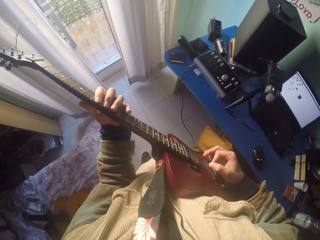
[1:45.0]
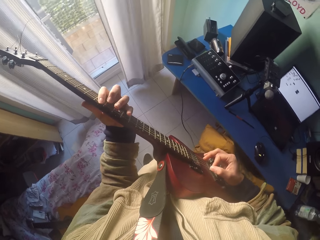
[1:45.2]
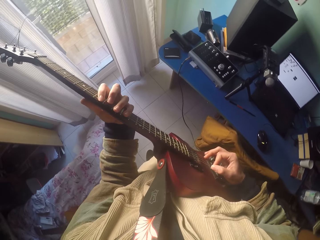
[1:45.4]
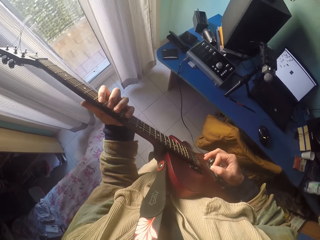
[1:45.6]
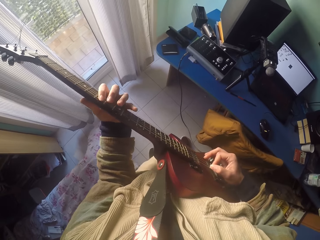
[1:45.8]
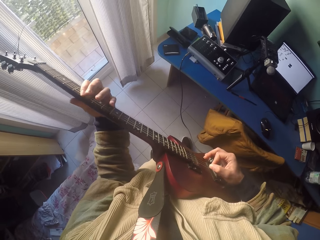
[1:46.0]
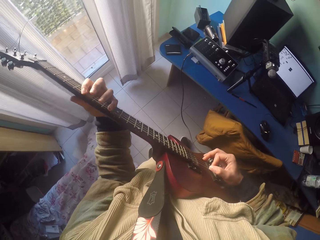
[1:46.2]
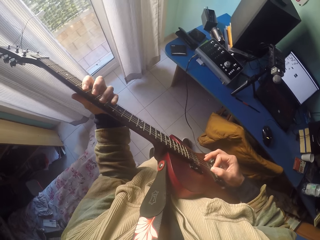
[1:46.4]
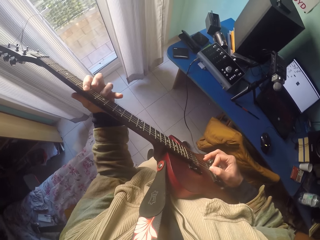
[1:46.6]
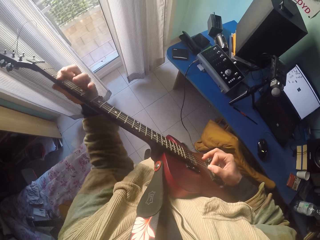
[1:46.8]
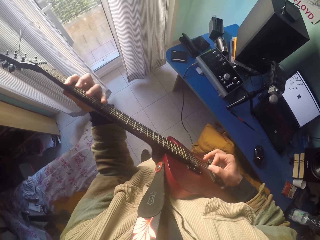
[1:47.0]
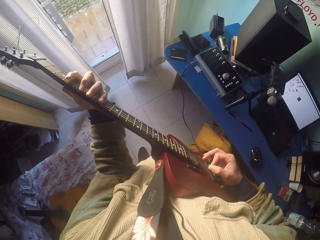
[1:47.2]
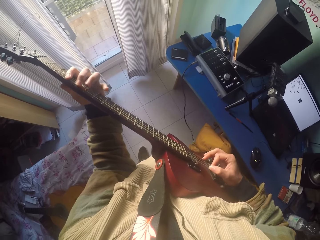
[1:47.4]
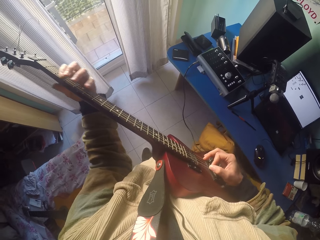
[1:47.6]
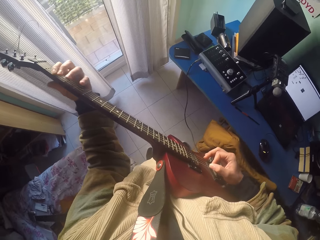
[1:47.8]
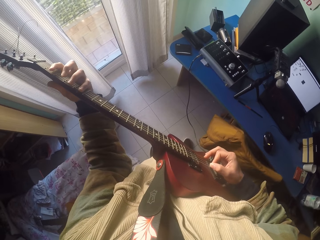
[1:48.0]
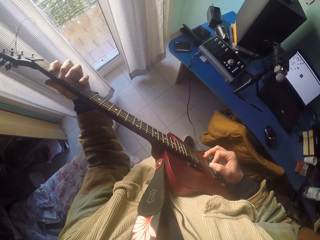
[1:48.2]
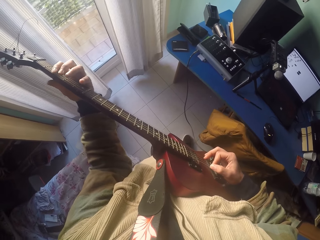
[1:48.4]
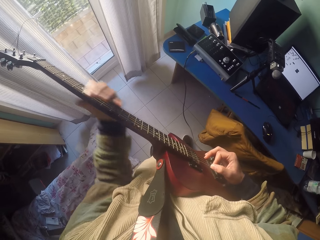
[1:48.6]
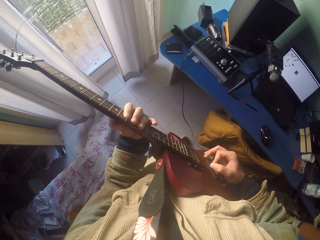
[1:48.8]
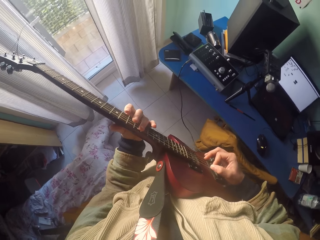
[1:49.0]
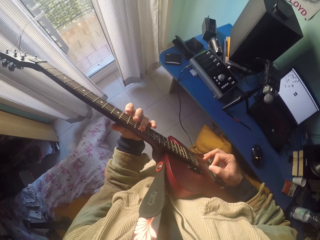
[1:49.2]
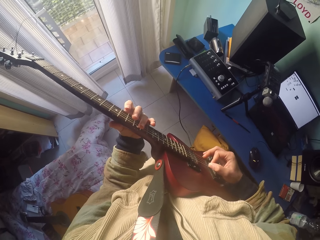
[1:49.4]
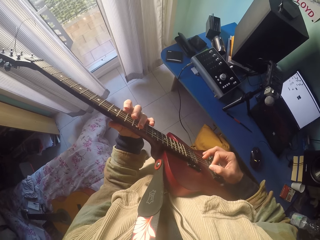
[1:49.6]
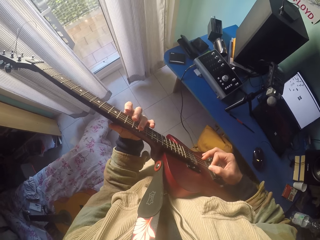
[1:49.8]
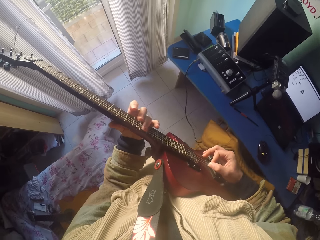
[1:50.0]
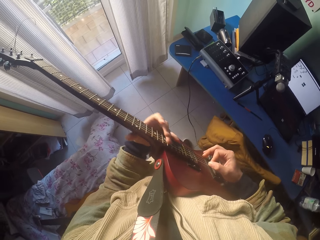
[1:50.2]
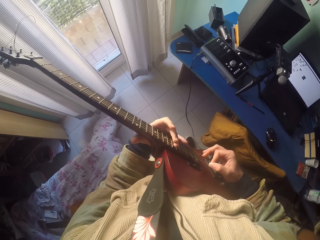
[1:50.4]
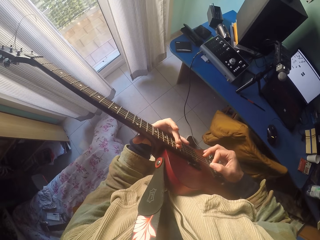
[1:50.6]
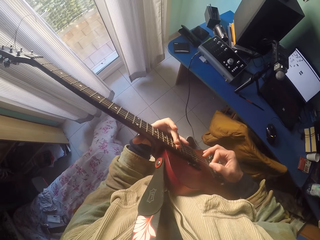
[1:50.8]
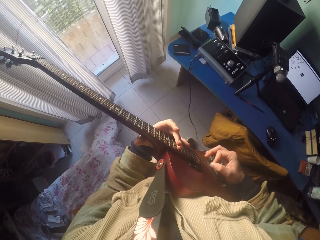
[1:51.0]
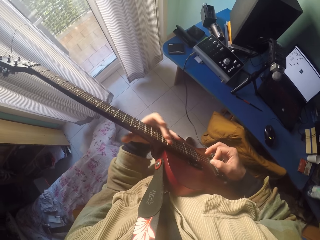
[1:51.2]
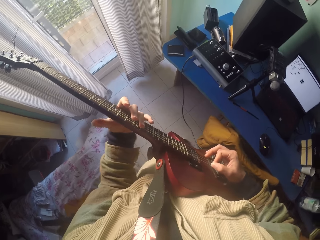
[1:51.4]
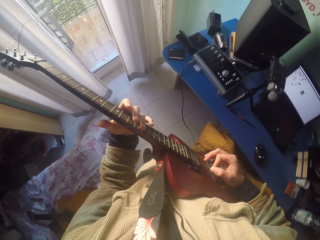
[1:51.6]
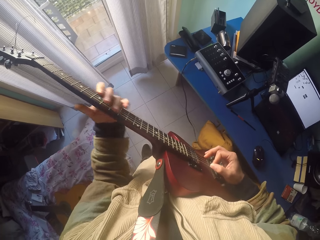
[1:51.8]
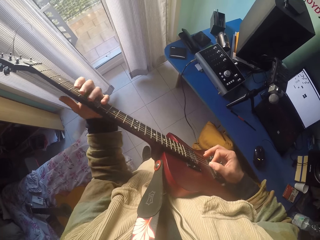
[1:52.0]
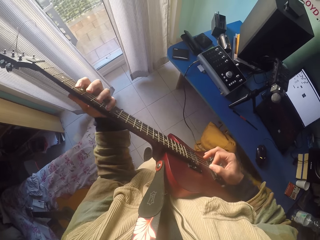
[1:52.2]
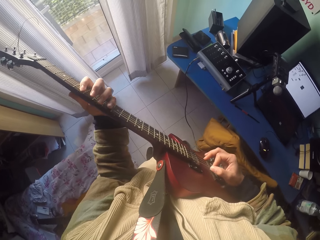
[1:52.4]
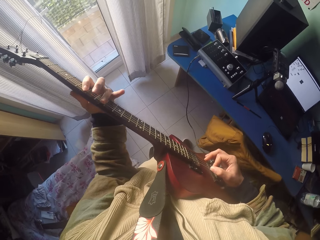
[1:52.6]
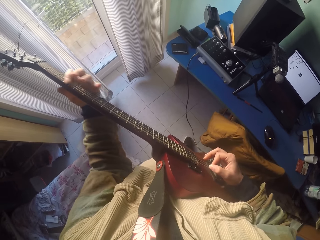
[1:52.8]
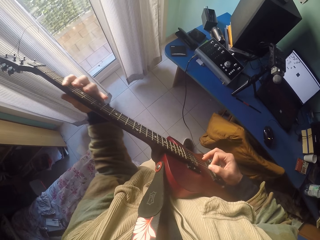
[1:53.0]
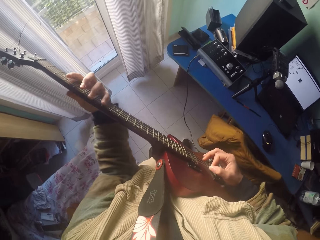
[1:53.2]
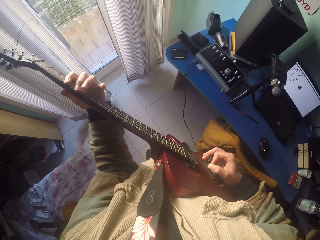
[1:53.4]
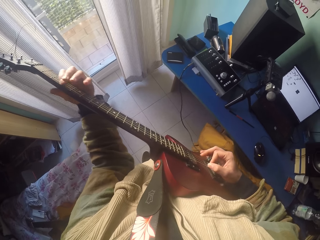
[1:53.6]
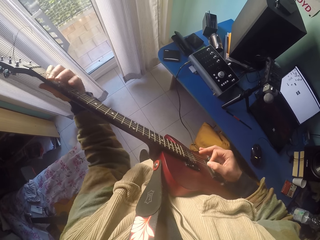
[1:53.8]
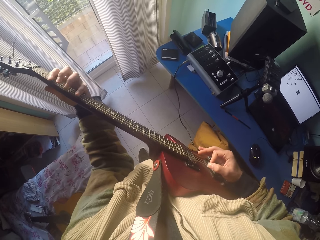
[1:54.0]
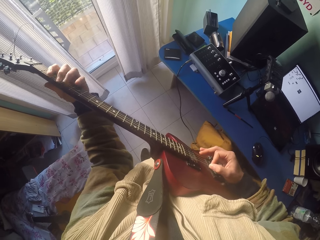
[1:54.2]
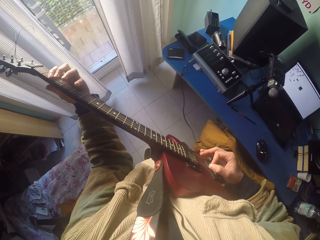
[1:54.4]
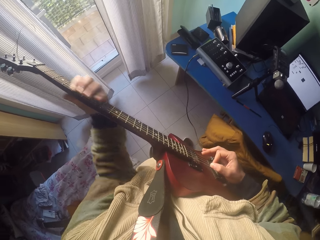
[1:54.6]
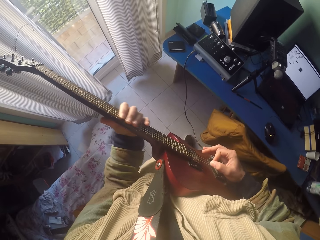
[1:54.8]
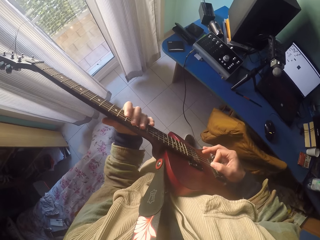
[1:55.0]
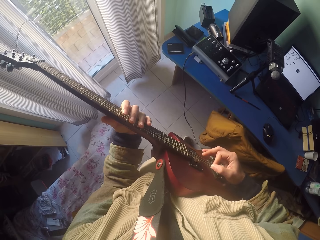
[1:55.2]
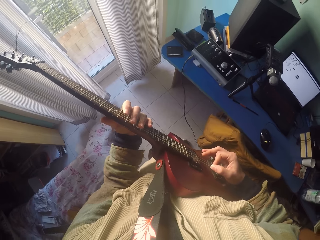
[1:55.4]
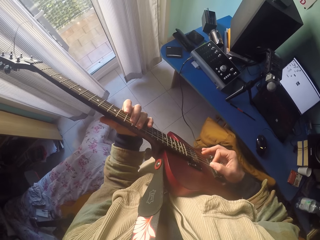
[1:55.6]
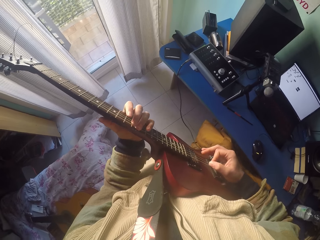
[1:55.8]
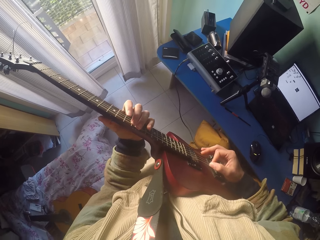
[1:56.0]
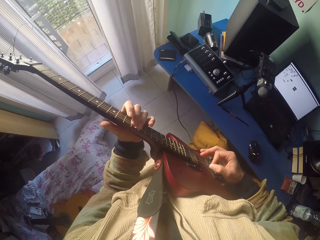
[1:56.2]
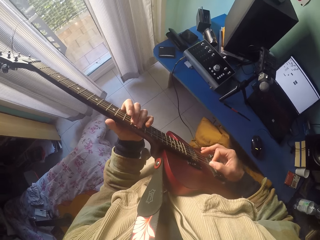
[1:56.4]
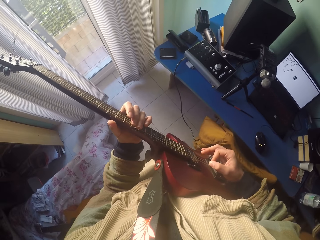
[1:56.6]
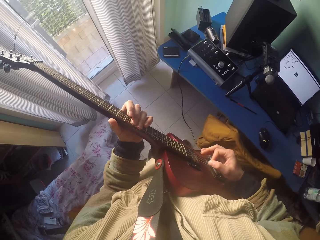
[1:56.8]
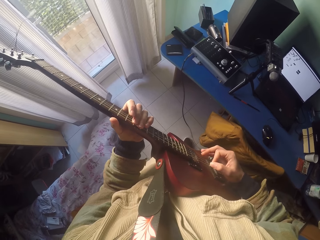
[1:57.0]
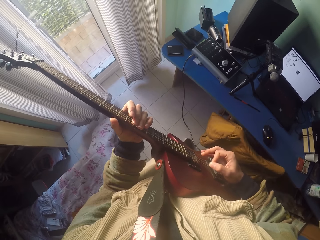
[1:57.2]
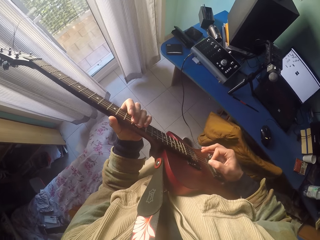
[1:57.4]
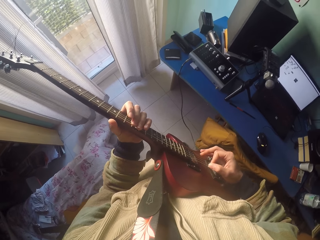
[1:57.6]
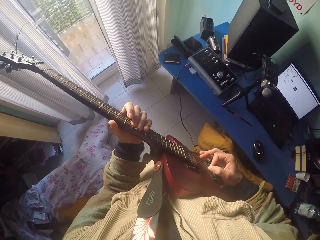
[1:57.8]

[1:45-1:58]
The camera wearer plays the guitar strings with the right hand. They play the guitar strings with the left hand. They play the guitar strings with the right hand.

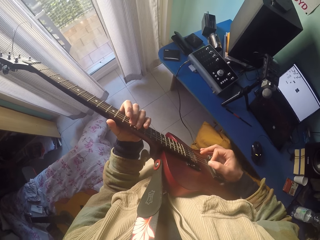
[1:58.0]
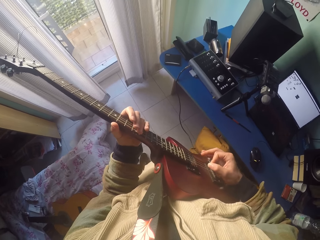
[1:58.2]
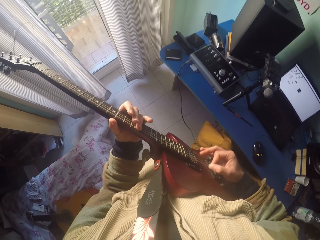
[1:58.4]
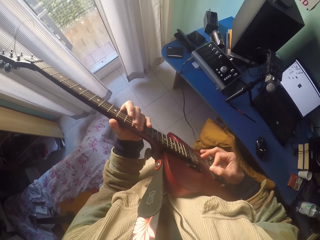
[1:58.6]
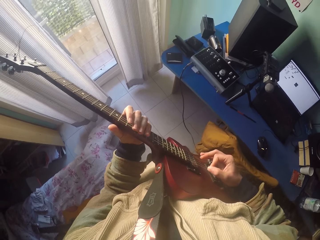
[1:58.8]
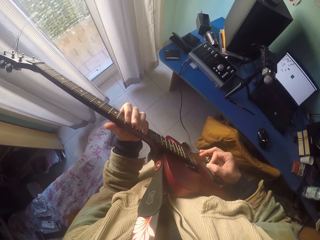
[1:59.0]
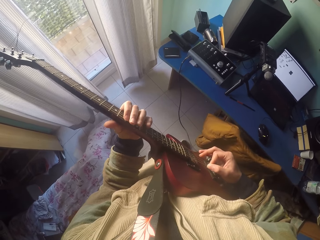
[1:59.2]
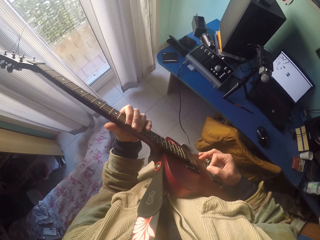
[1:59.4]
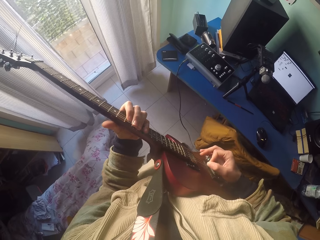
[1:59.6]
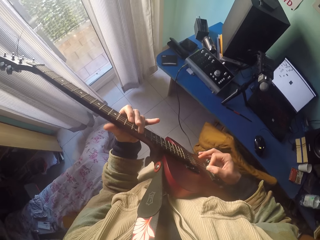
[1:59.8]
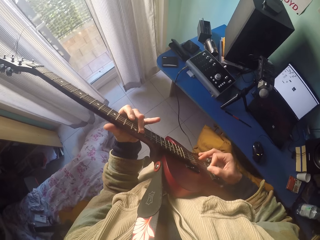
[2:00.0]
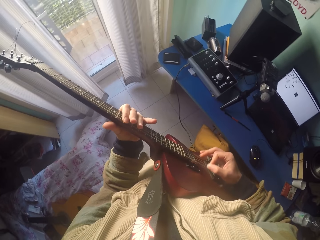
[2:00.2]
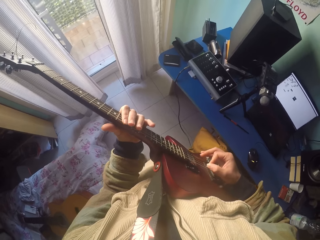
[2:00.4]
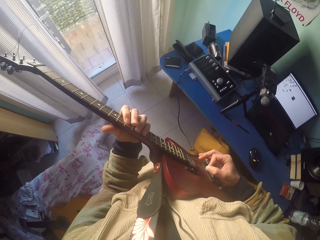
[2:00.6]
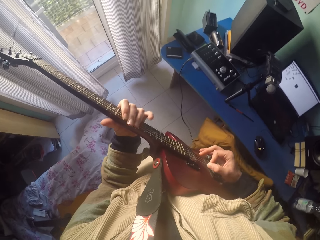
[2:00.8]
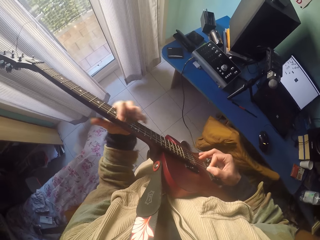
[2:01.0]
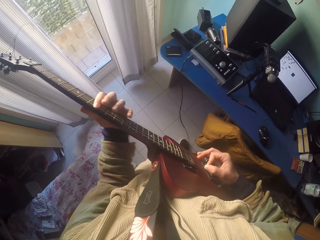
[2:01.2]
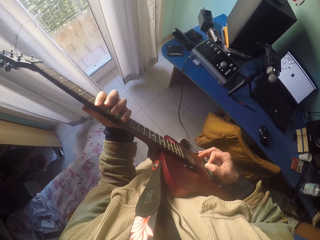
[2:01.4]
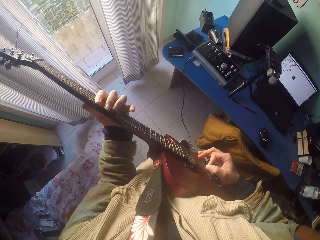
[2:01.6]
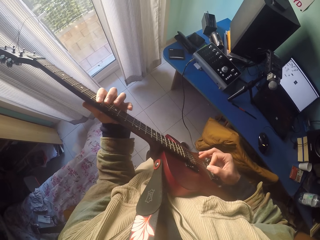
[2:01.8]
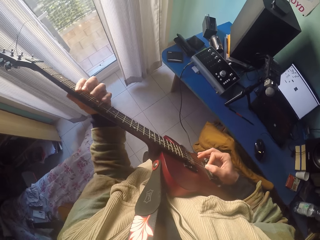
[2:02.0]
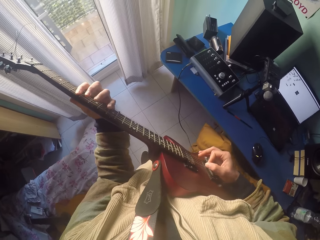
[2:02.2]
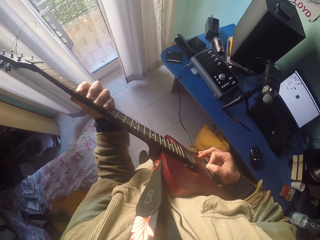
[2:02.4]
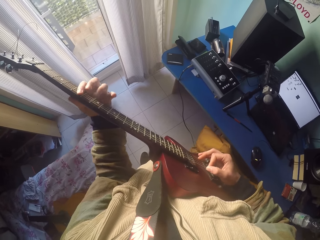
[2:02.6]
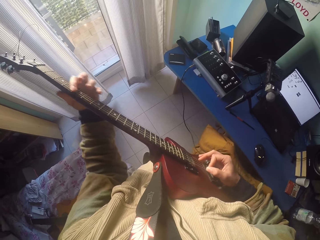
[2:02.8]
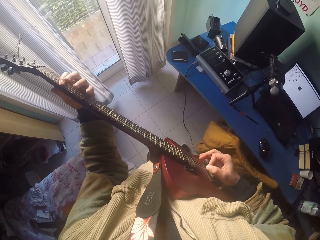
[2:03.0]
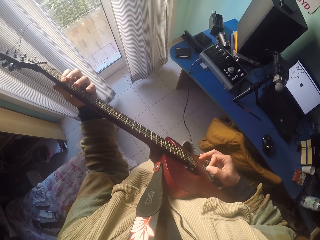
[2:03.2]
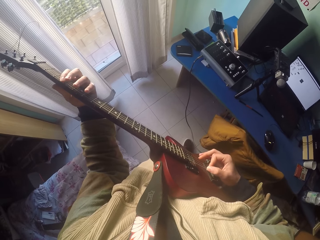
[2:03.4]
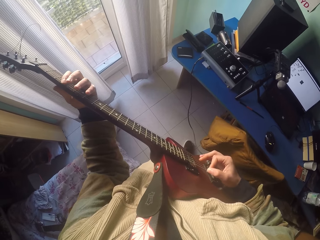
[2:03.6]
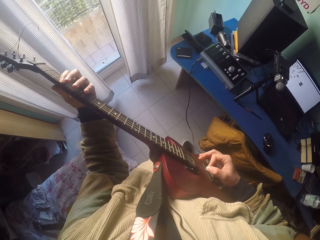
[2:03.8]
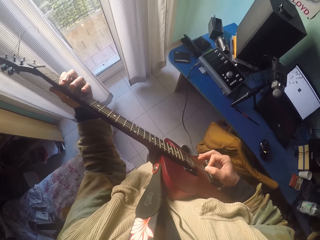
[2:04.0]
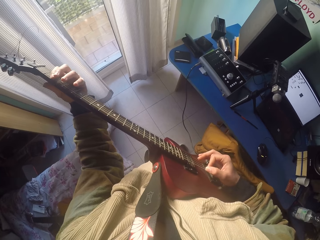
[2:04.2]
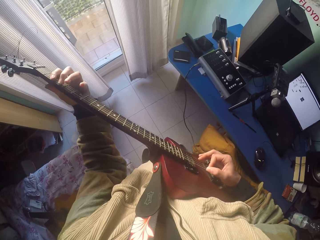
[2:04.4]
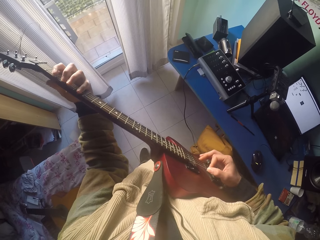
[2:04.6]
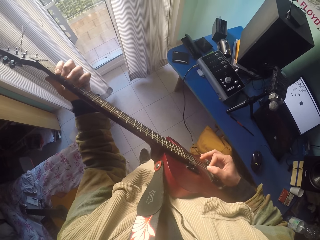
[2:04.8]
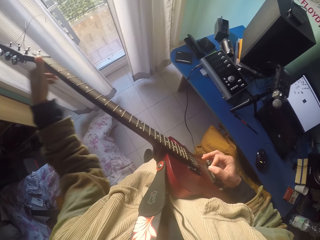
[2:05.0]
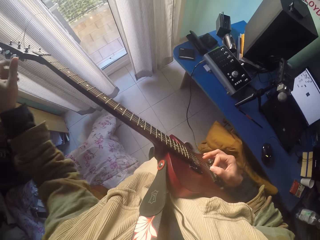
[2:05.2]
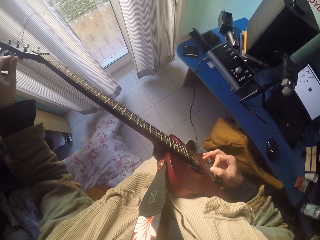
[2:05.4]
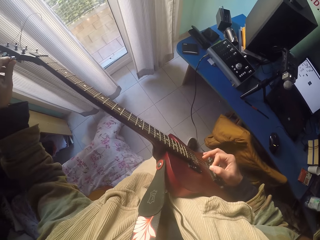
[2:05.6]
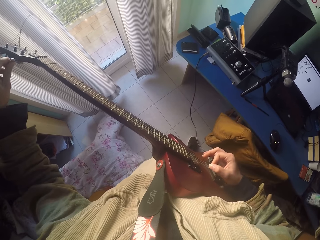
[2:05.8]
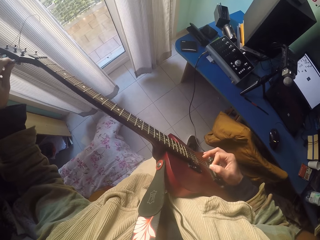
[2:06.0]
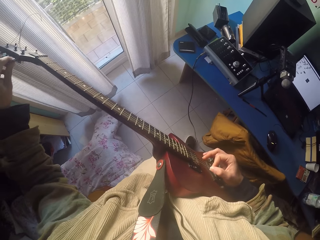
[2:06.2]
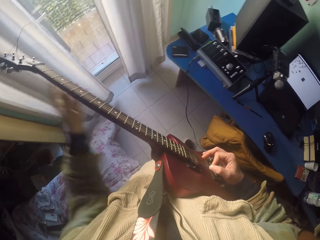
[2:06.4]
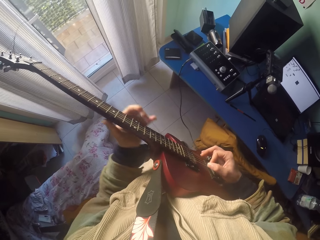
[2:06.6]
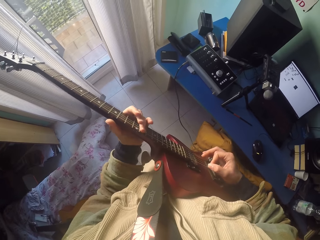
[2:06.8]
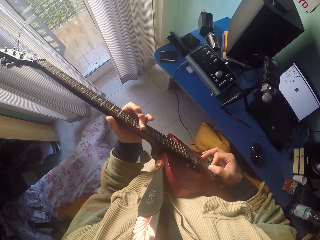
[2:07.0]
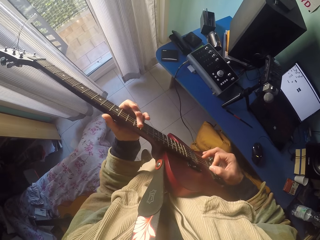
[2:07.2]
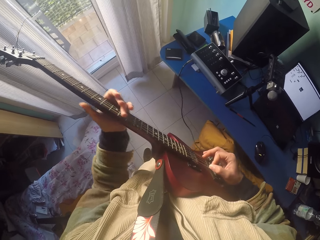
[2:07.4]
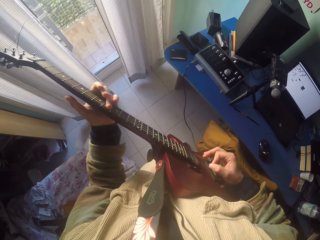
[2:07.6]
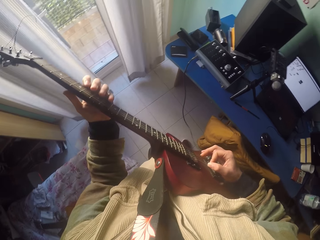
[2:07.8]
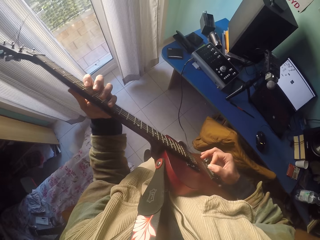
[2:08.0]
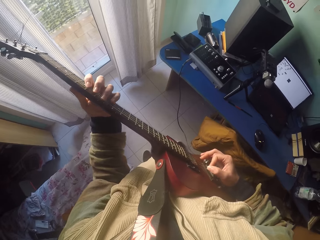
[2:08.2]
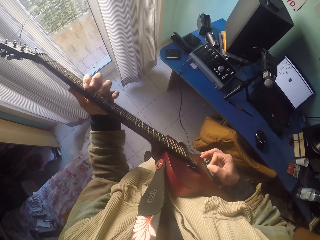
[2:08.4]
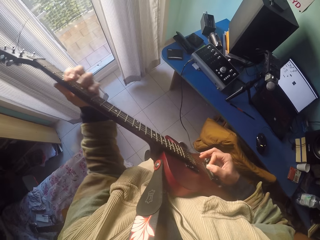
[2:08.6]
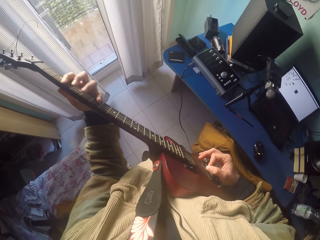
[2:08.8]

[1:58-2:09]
The camera wearer plays the guitar strings with the left hand. They snatch the guitar tuning peg. They tune the tuning pegs. They play on the guitar position markers and strings with the hands' fingers.
